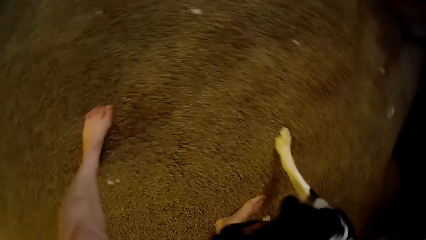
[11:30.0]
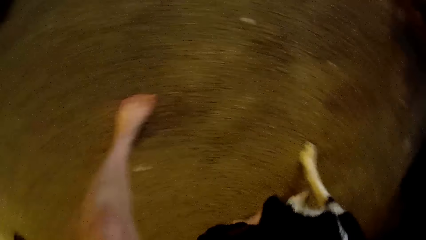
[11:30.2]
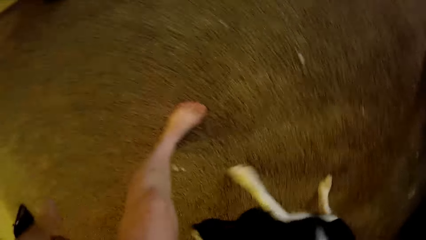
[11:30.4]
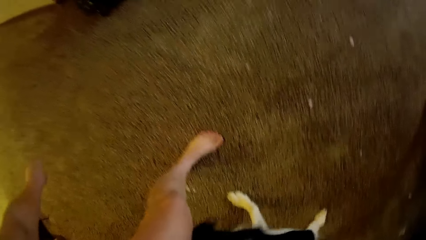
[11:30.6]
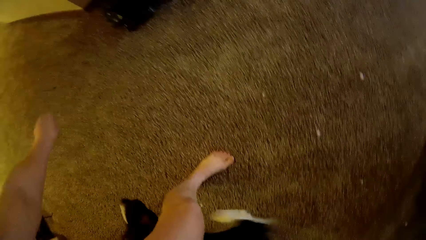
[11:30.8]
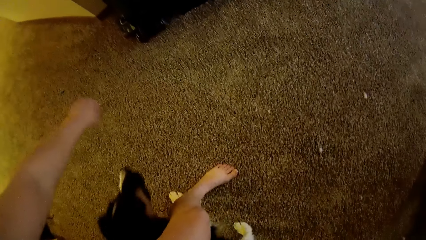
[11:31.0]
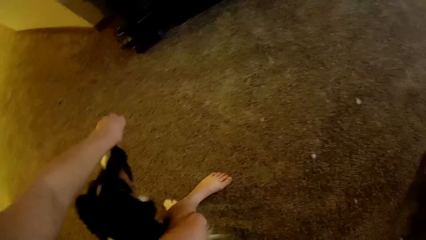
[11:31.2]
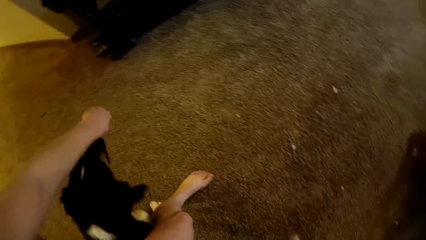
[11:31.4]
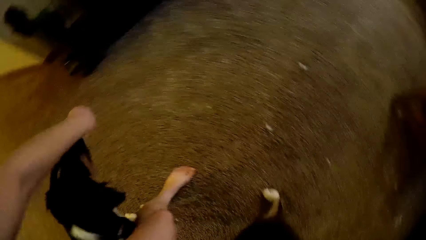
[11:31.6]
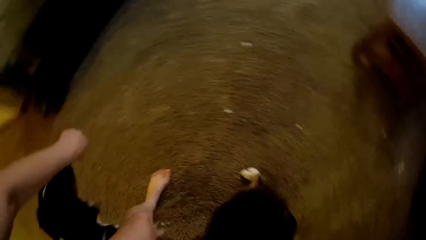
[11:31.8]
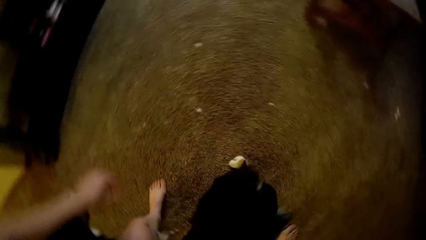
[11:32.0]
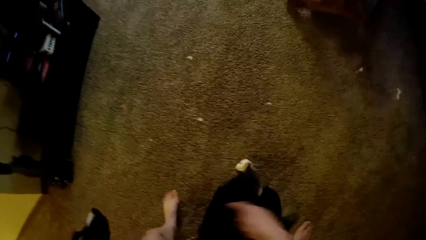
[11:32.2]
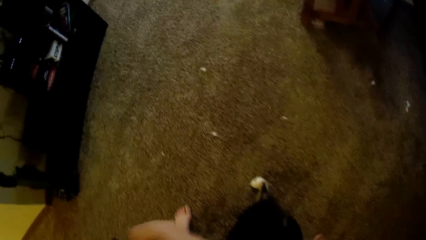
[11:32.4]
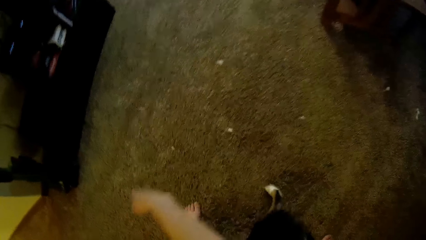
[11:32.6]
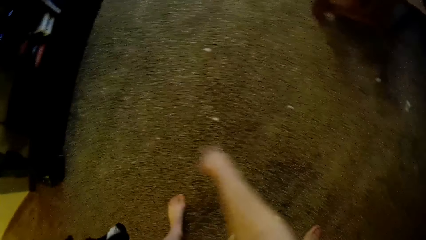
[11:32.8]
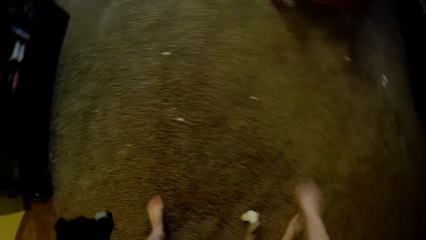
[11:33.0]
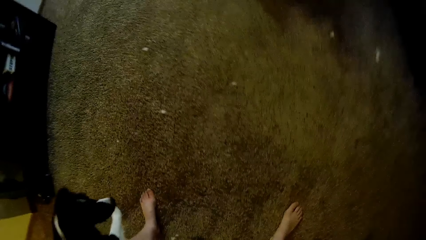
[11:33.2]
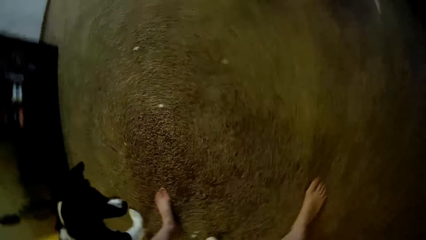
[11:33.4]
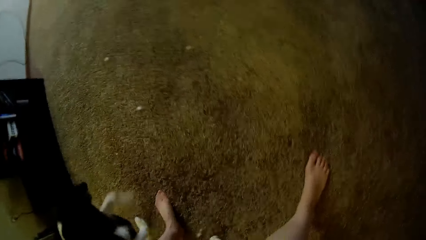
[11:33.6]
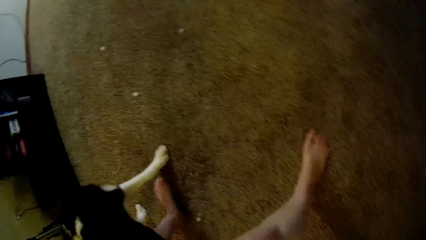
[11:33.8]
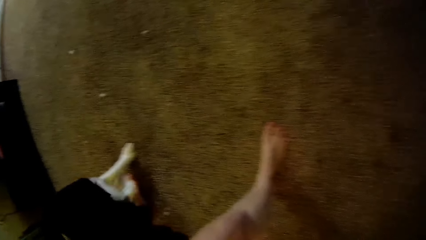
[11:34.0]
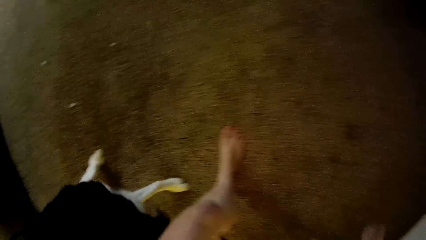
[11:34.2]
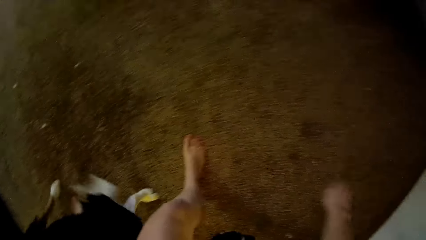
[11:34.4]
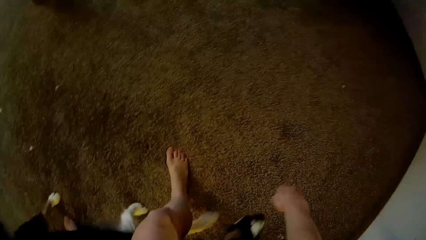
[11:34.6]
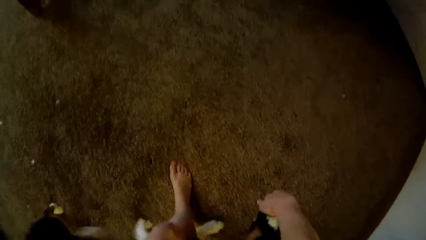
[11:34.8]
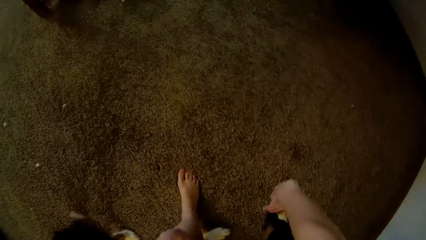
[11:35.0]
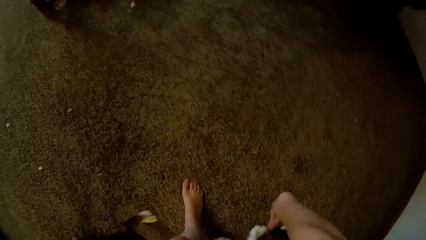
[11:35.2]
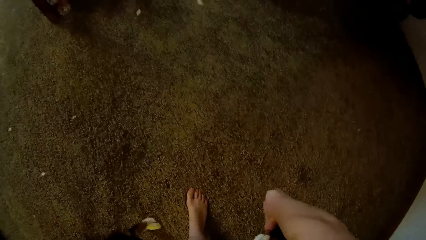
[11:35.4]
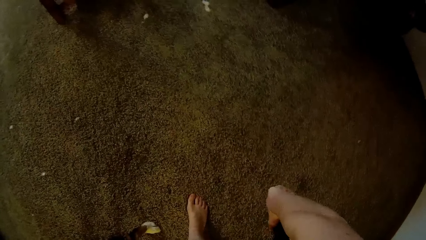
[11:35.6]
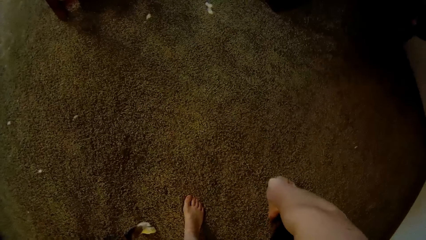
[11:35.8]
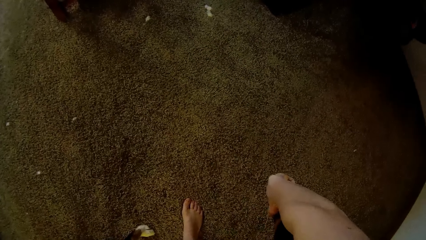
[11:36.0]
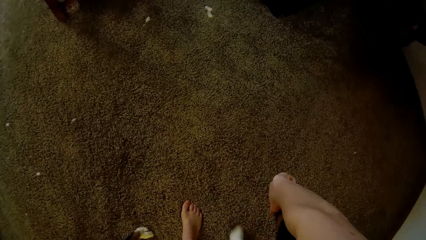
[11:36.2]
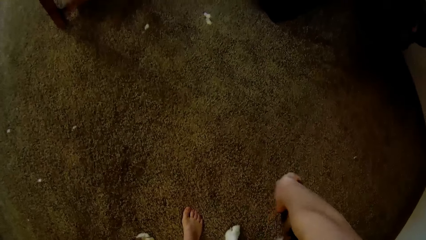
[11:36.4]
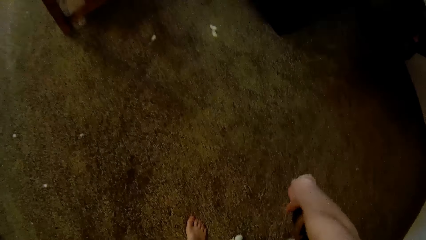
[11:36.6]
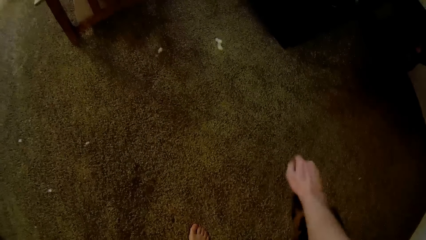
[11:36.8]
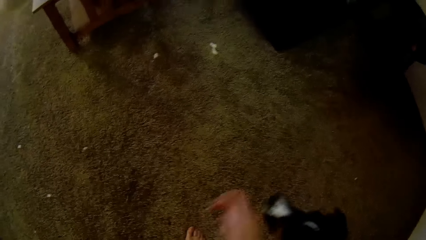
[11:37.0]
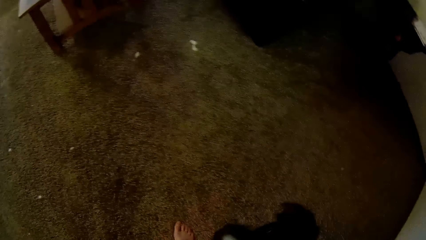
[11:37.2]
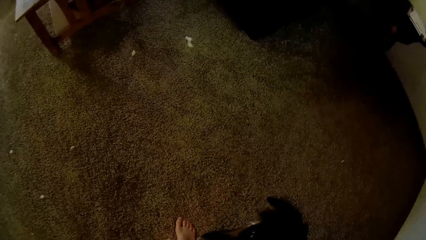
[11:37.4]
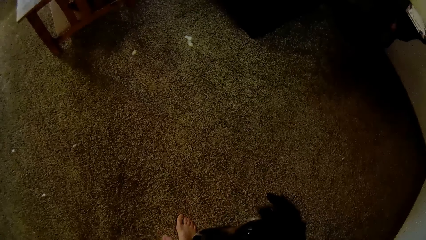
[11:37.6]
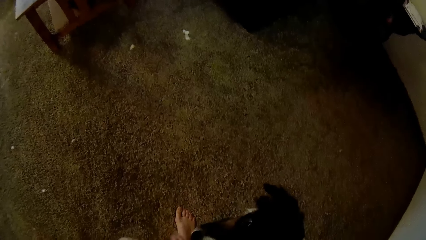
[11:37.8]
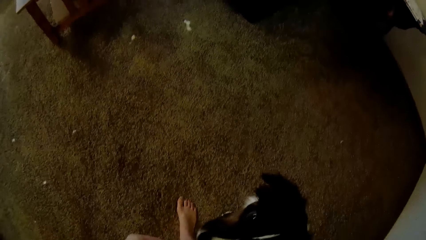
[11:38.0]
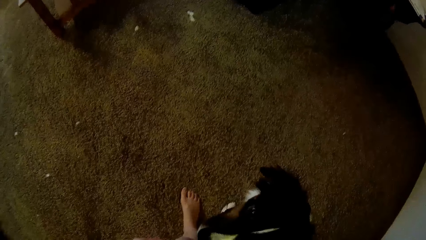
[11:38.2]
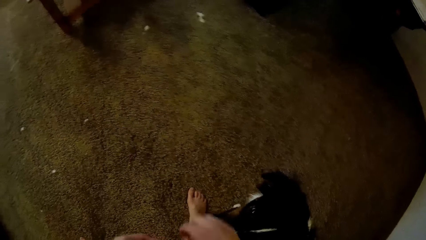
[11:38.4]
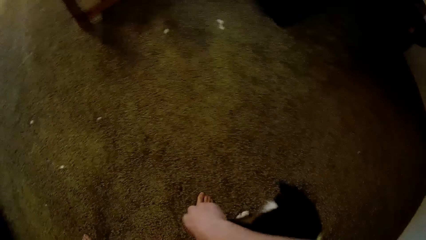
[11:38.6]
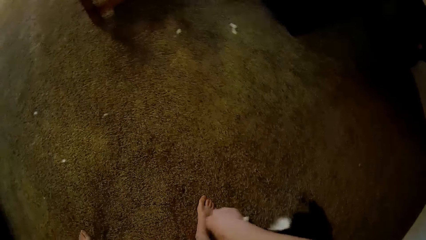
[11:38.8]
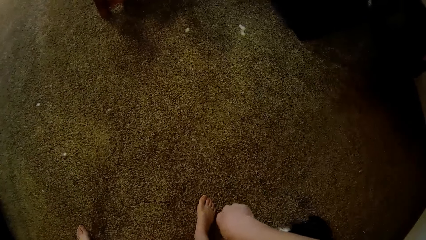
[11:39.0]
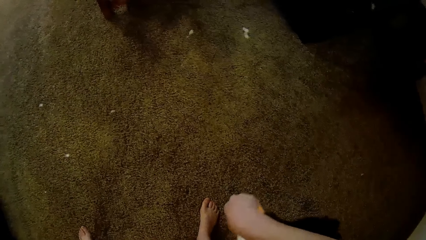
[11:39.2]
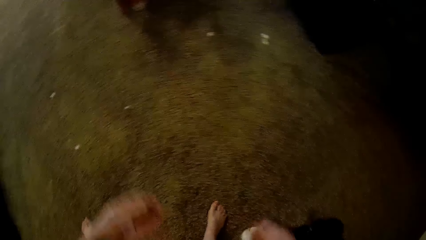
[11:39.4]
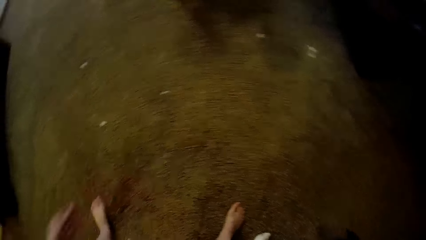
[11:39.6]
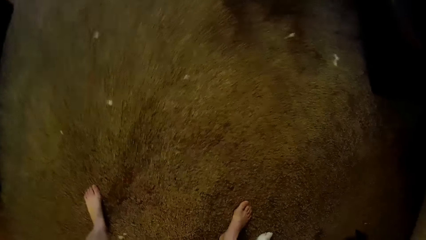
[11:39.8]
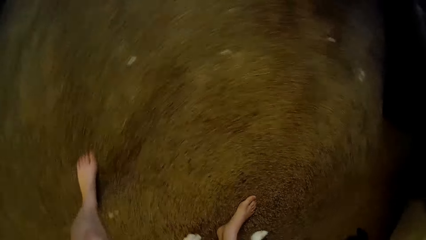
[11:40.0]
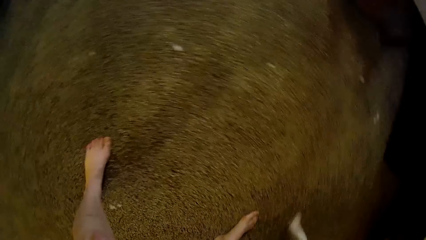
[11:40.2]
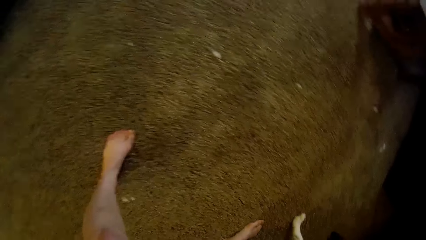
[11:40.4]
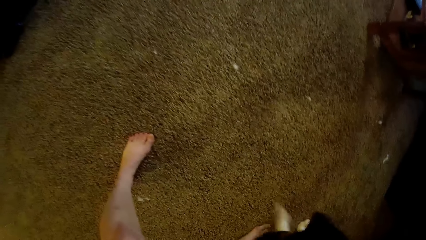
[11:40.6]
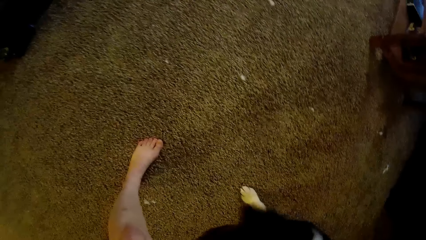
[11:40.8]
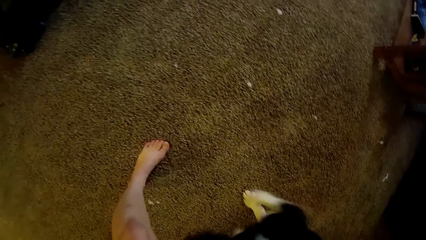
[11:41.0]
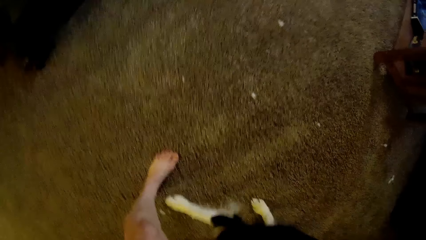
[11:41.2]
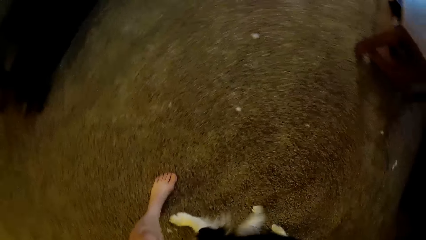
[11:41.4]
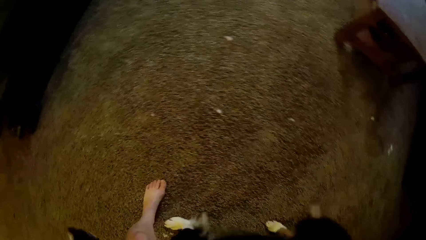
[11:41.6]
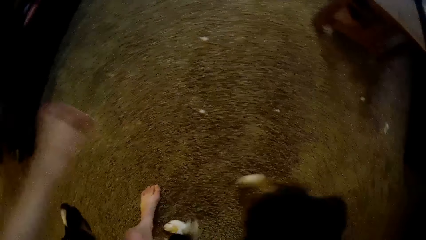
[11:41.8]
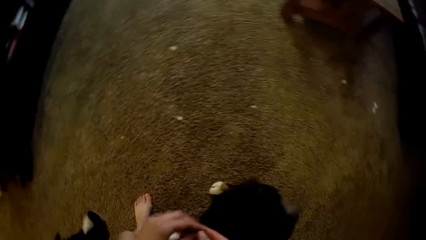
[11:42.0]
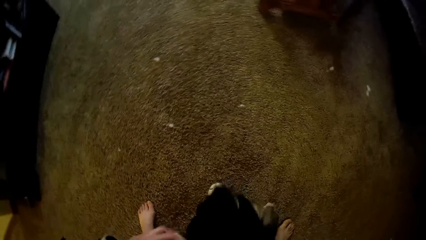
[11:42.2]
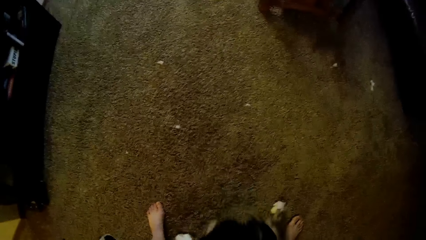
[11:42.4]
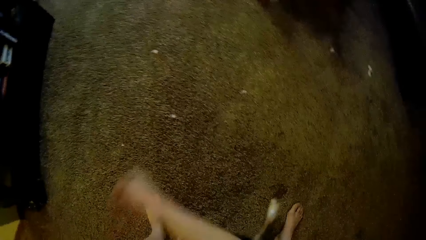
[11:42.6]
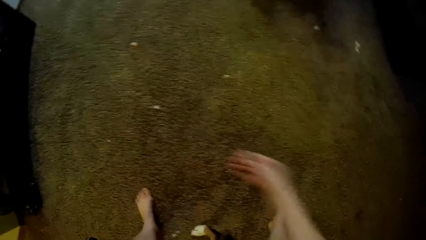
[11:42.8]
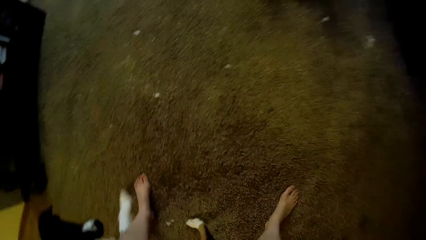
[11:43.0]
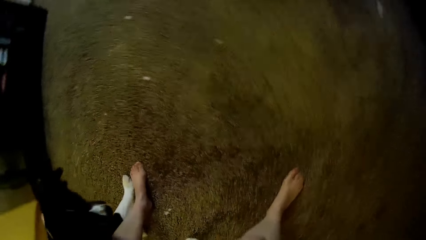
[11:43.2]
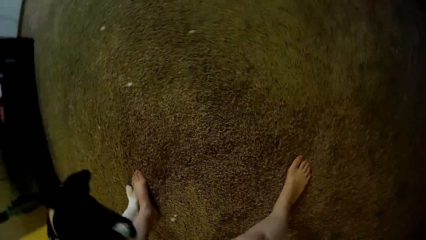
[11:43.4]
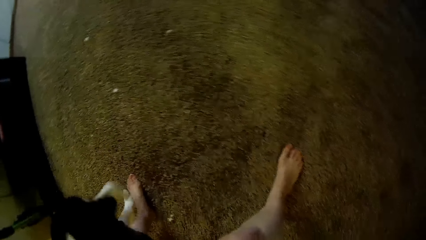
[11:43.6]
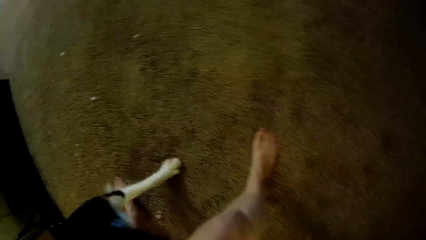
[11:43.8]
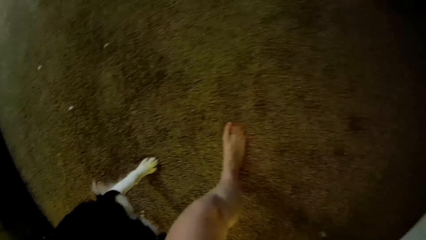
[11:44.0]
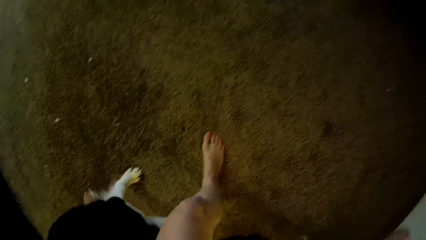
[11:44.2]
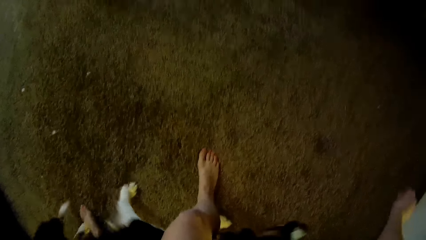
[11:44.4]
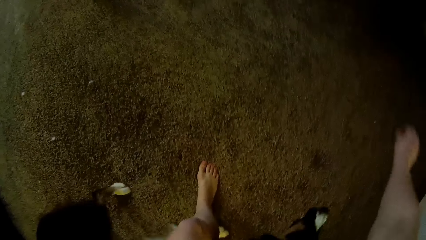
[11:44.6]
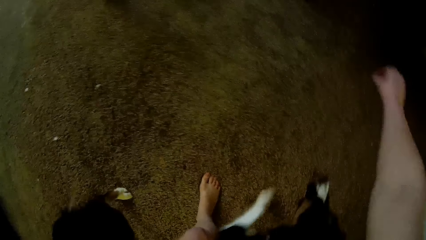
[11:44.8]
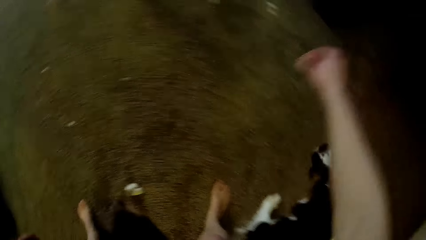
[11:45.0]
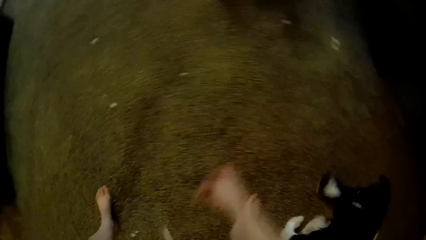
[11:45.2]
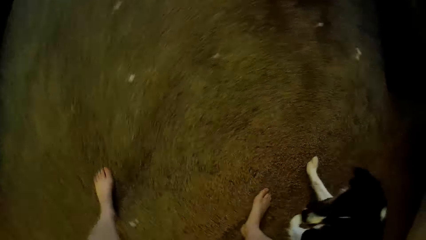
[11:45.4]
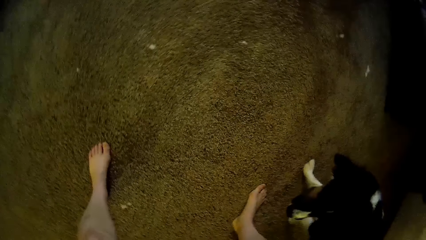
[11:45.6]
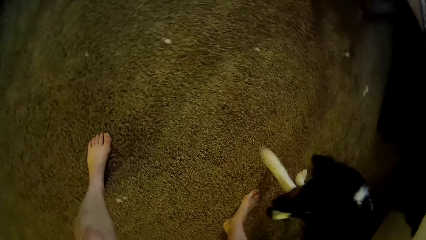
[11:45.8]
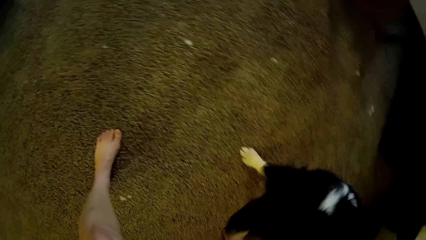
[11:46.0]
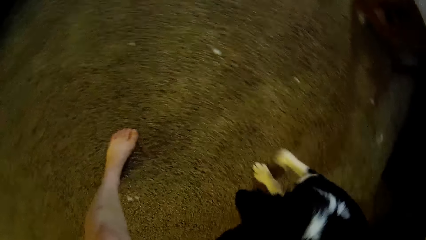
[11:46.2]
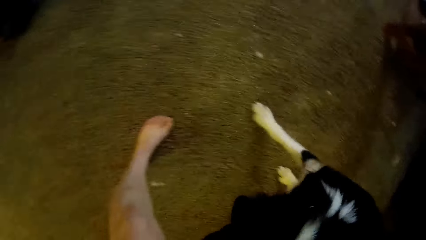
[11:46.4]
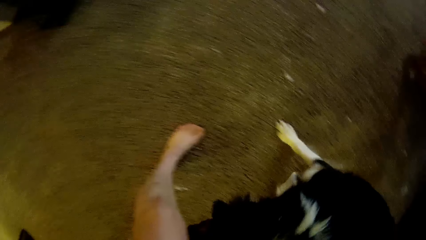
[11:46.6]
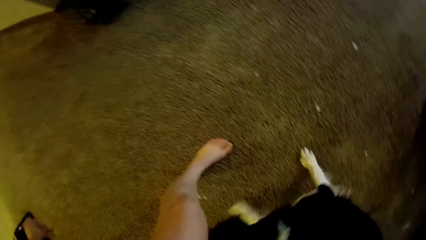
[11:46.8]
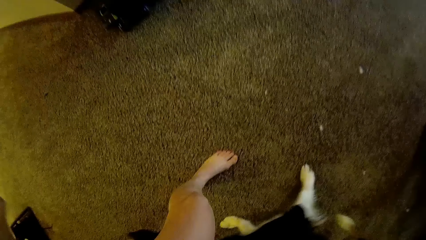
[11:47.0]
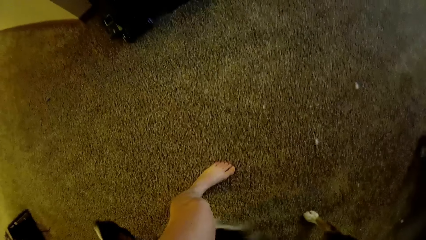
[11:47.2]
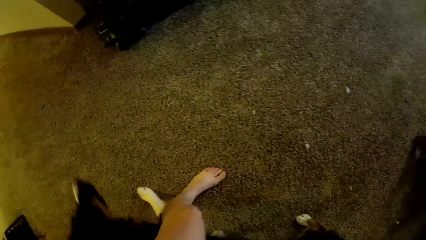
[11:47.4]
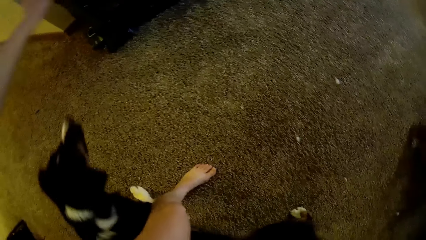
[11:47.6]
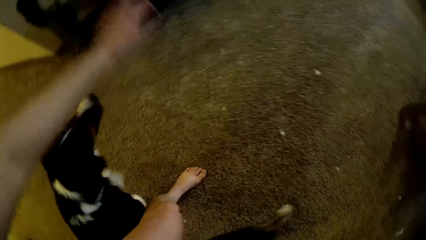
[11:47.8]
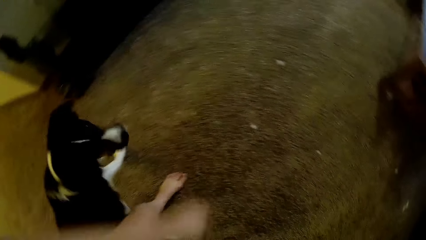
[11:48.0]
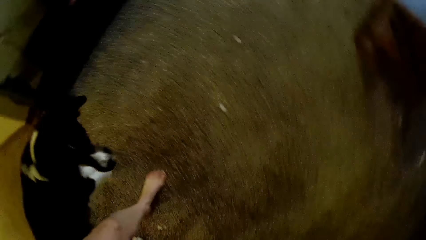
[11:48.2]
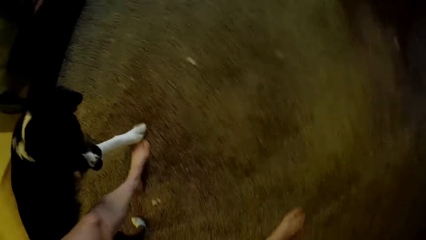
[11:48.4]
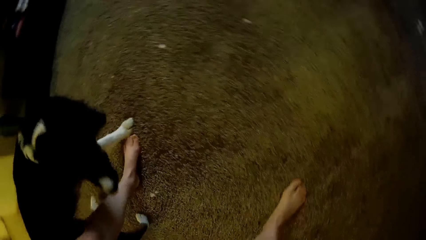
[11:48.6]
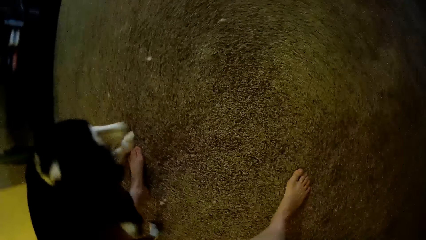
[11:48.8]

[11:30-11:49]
The camera wearer gives the dog something. They play with the dog.
